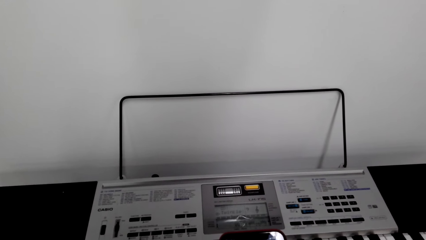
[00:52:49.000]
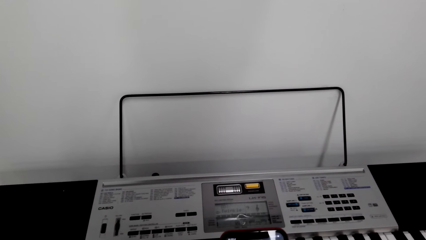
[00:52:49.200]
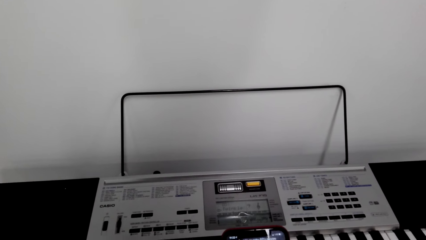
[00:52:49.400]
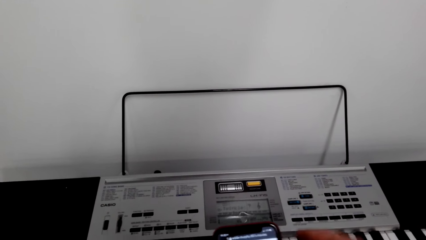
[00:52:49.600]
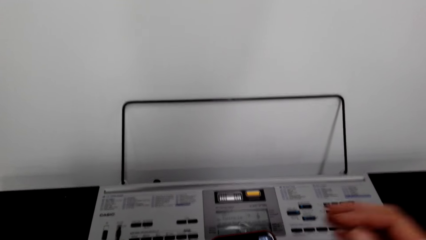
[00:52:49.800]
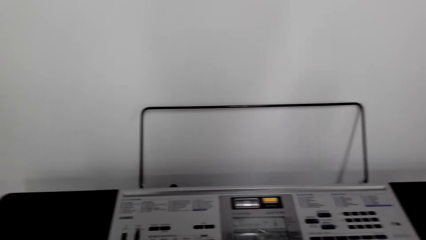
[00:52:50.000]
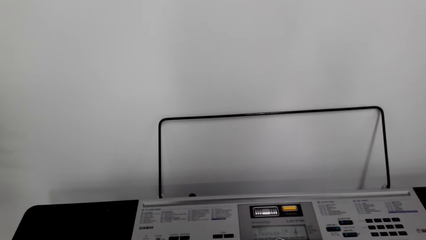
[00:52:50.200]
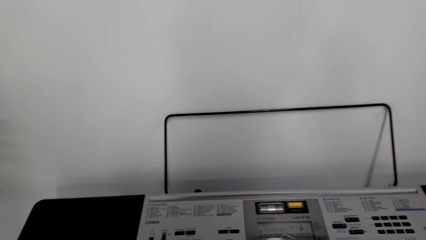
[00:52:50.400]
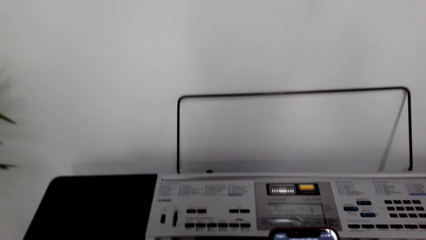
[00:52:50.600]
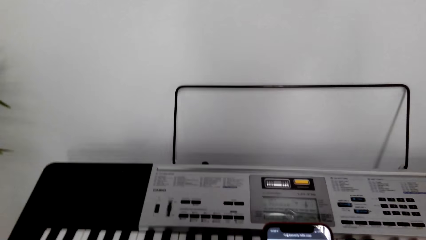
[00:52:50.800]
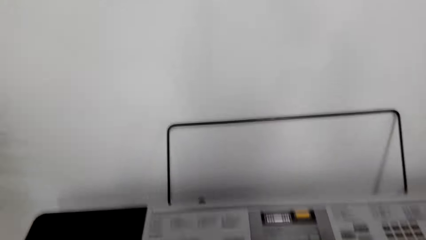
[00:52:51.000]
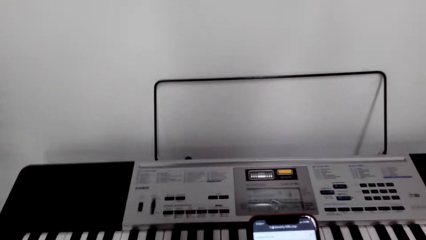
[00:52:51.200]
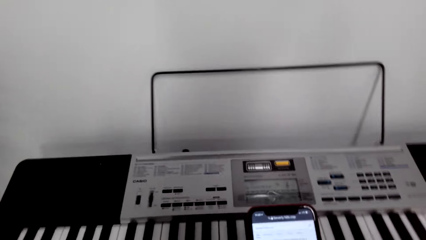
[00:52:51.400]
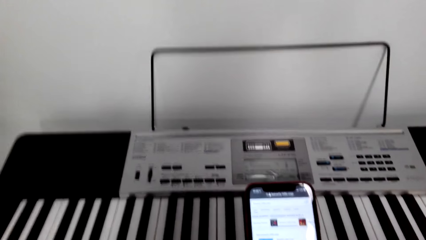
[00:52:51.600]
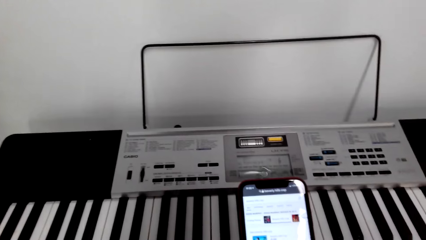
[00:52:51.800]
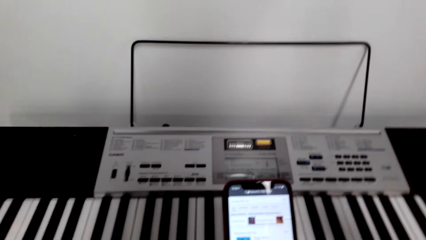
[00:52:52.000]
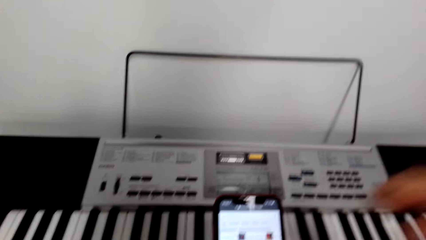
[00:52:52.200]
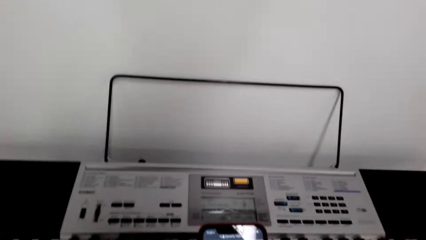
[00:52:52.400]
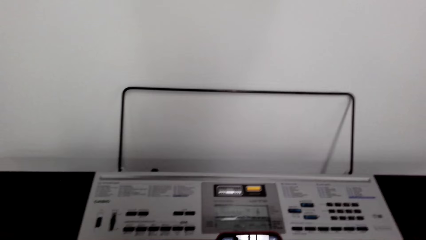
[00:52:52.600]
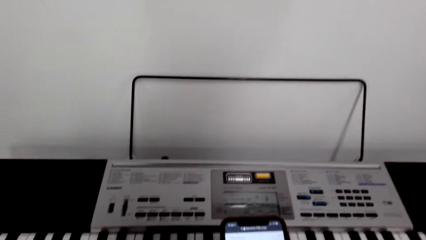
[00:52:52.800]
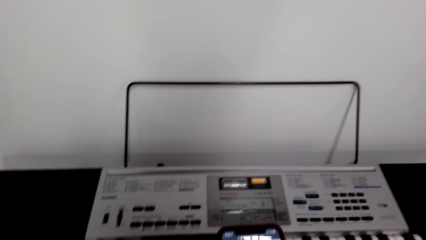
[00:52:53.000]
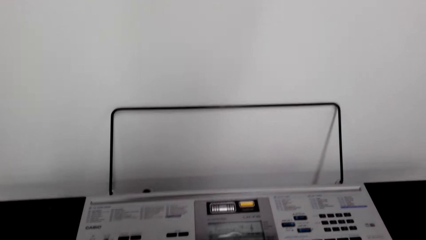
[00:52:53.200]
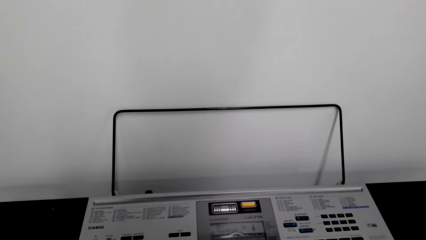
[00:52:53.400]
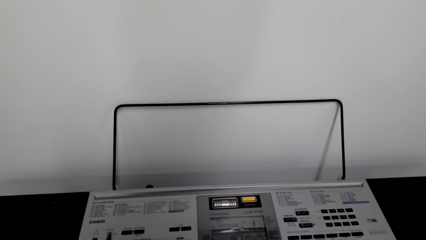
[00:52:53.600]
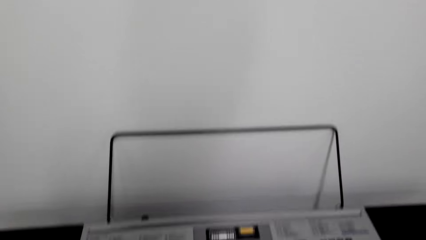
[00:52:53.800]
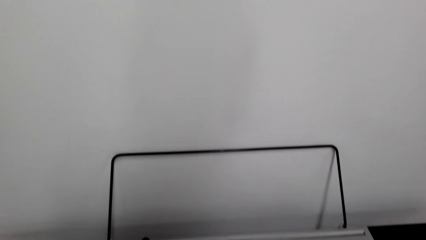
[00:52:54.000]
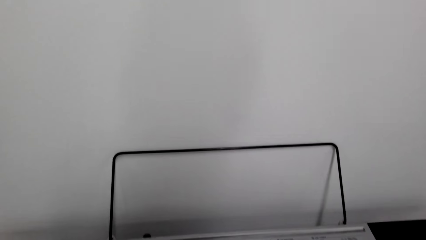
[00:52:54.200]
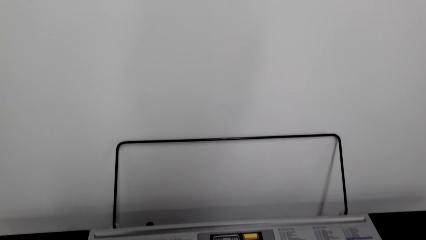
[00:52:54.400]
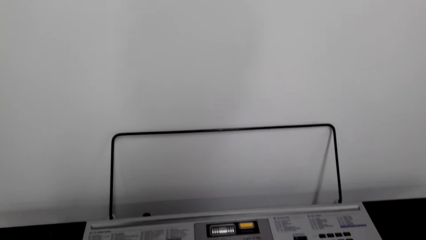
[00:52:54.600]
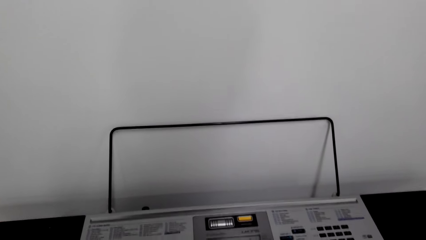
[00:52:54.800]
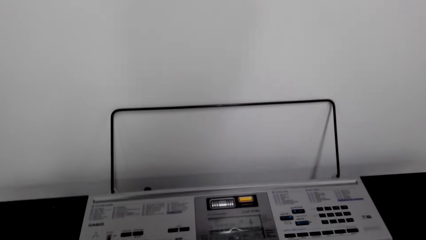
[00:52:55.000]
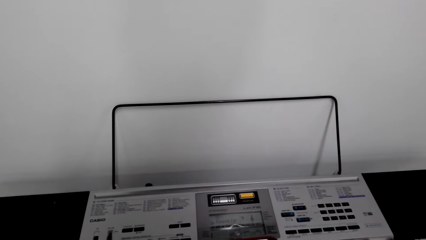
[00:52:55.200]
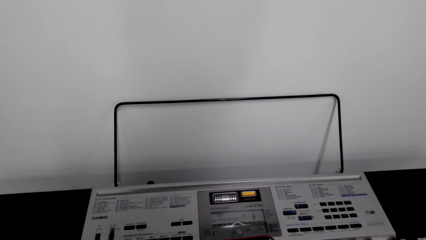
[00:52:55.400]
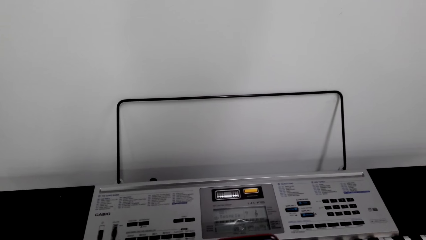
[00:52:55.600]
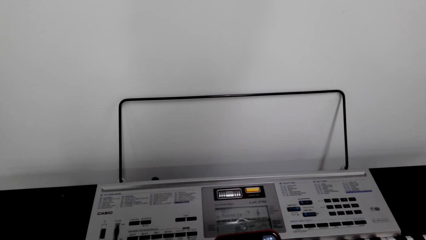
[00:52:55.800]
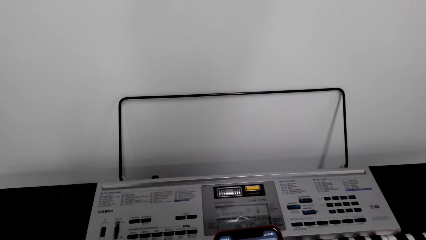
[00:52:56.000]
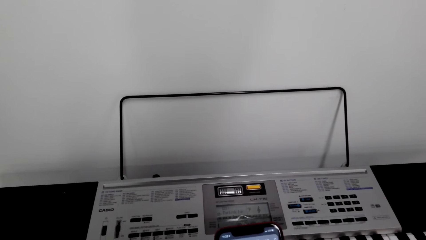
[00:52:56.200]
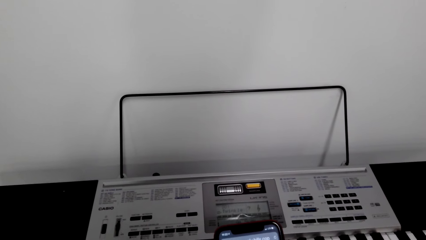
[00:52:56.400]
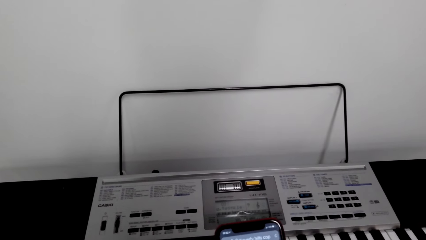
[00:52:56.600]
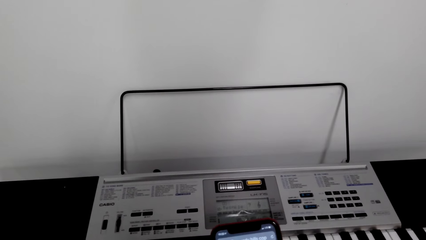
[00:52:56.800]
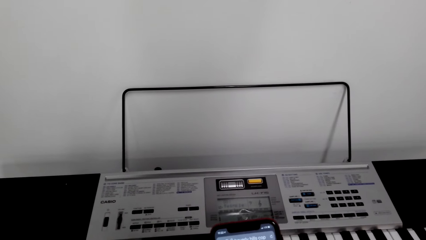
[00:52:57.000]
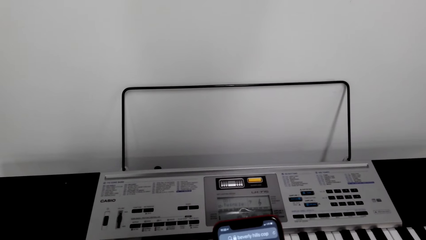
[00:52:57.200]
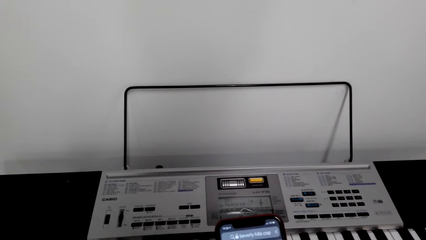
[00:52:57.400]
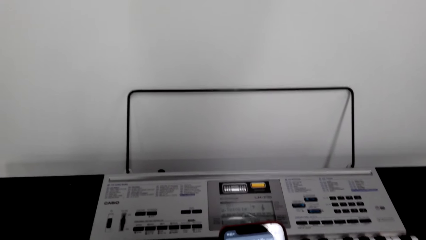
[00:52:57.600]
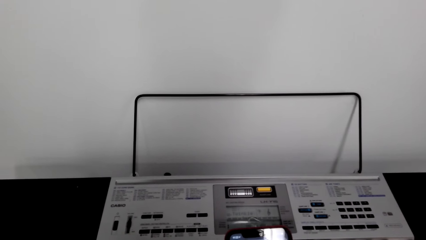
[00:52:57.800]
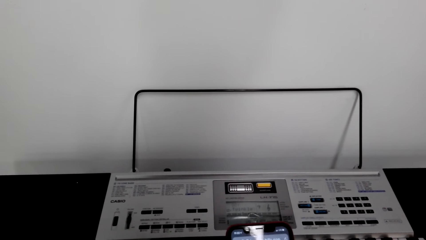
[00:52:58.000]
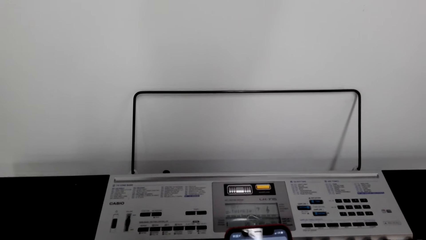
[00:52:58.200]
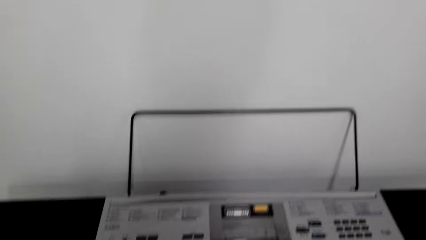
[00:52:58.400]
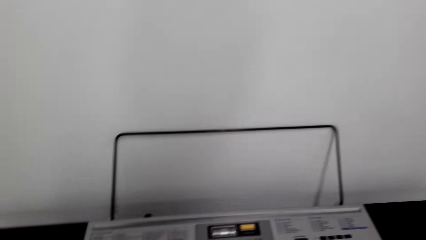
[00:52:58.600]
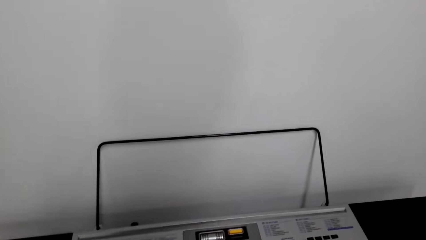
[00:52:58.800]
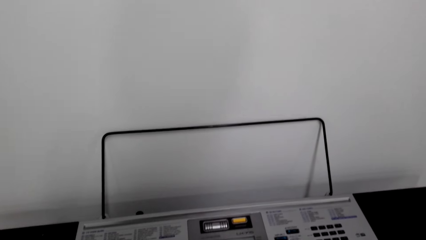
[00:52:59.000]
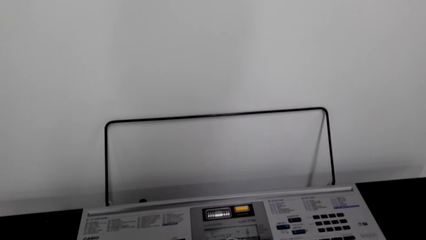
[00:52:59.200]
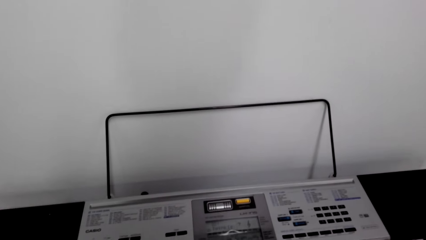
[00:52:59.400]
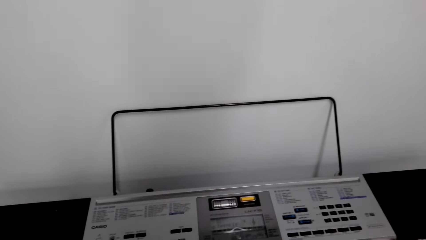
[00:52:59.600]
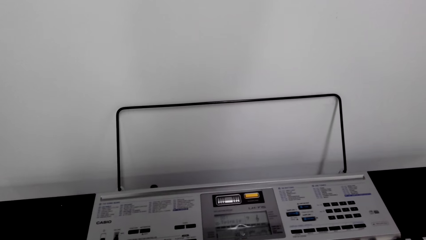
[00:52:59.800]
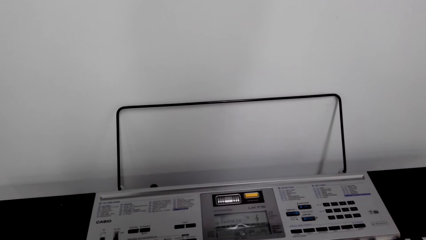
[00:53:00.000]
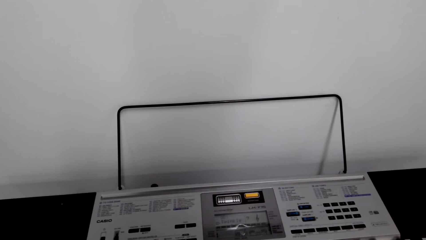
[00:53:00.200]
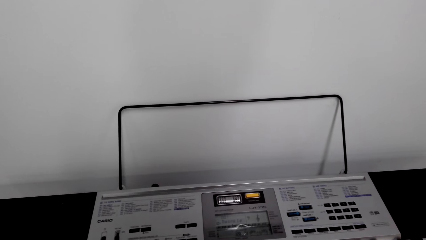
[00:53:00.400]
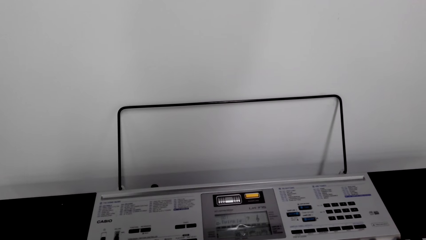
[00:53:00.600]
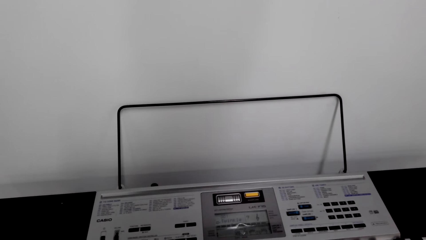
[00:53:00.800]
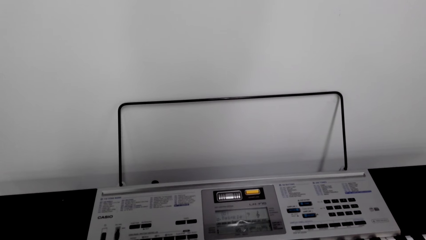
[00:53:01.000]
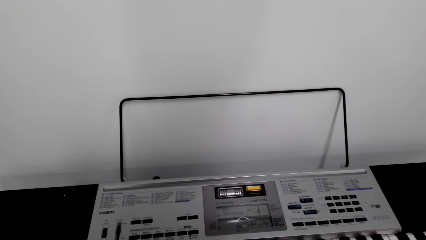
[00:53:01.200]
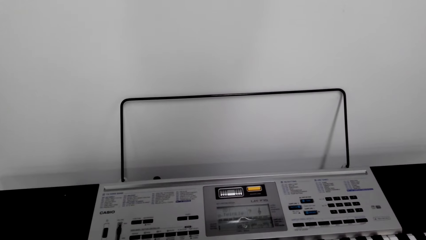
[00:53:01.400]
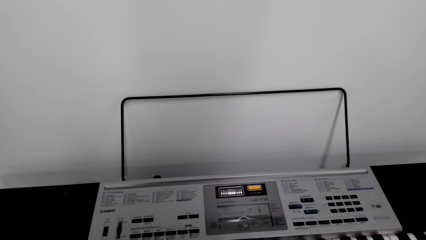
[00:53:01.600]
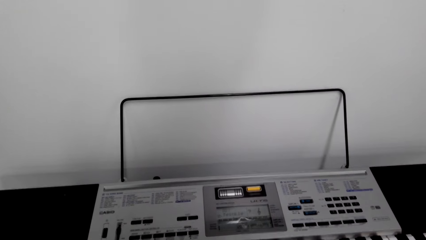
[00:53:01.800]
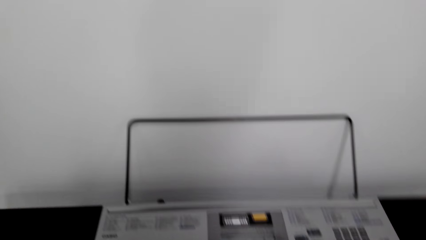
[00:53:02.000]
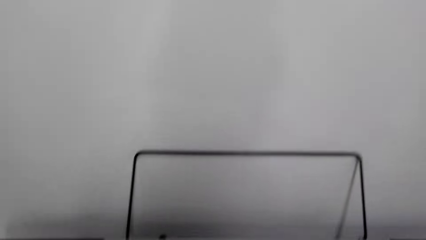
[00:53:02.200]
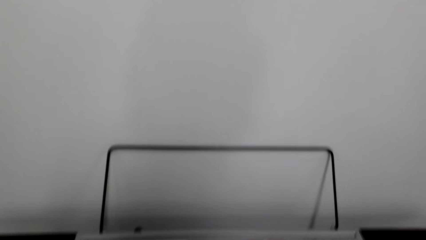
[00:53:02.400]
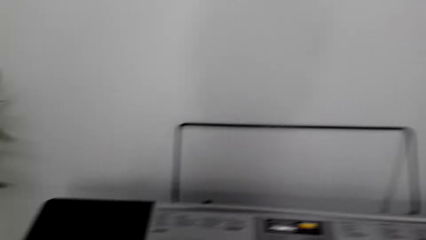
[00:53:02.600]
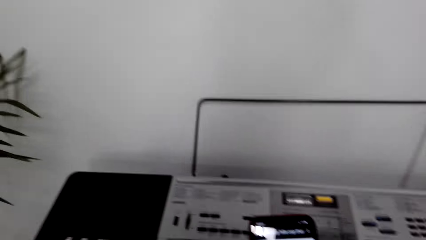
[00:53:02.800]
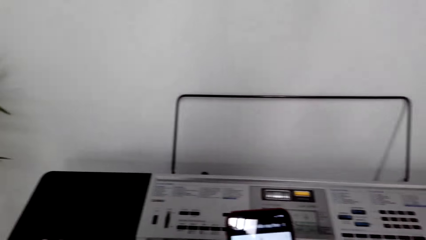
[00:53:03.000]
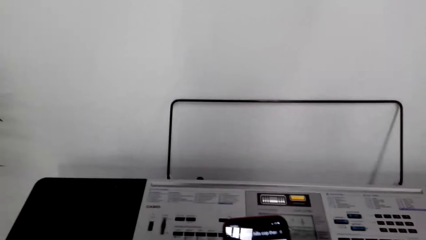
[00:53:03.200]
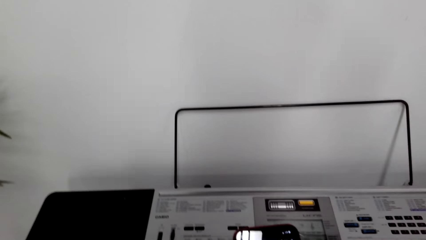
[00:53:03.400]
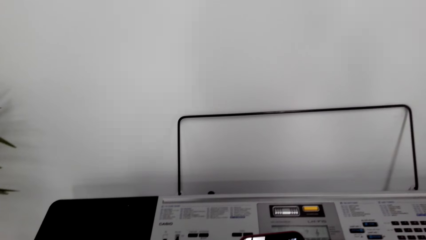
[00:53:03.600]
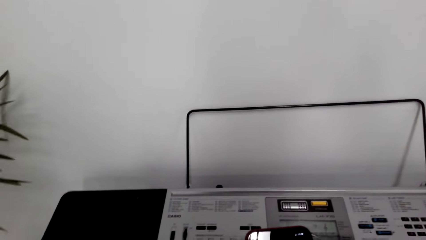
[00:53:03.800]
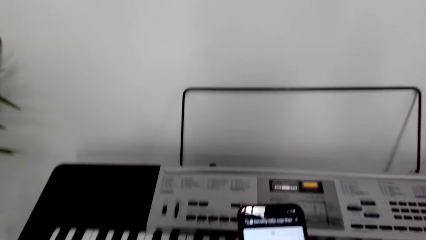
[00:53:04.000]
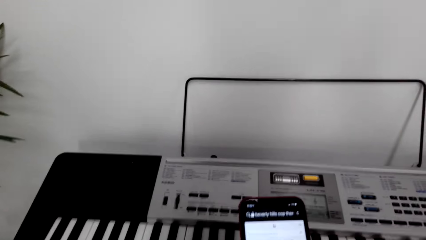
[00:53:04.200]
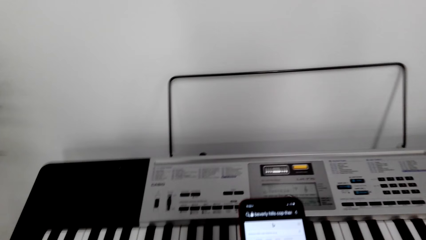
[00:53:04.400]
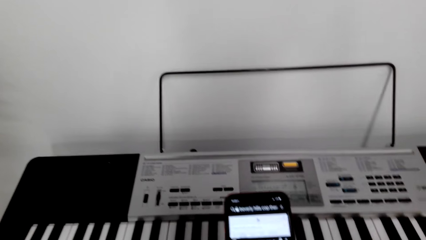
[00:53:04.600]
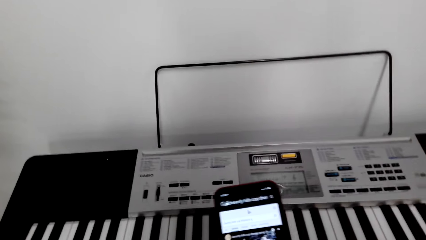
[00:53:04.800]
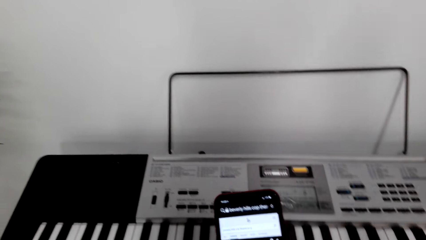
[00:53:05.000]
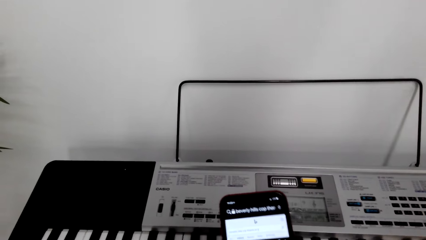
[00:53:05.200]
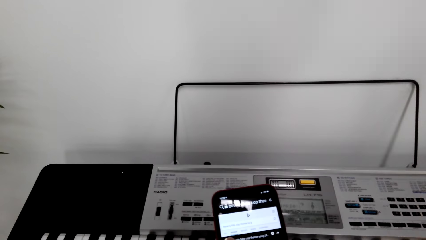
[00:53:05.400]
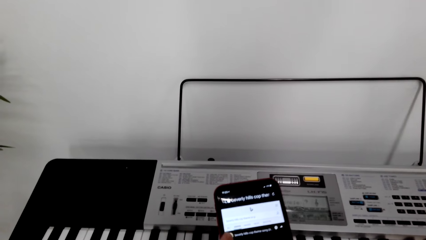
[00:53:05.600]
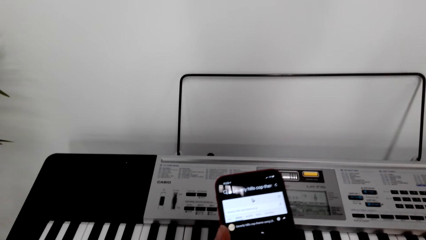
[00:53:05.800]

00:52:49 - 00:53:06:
The camera wearer moves his hand. He adjusts the camera. He puts down his hand.
